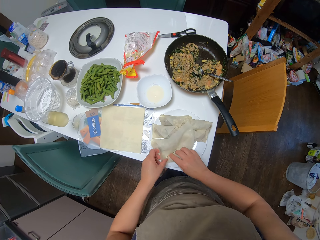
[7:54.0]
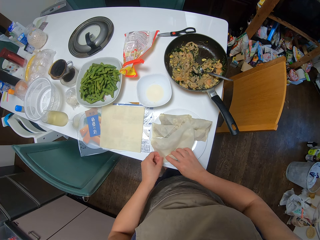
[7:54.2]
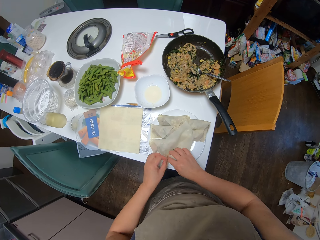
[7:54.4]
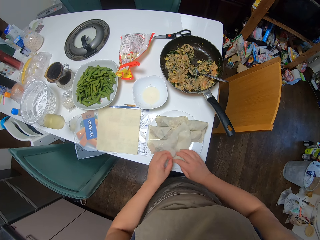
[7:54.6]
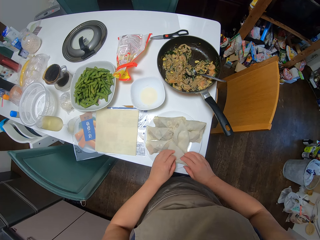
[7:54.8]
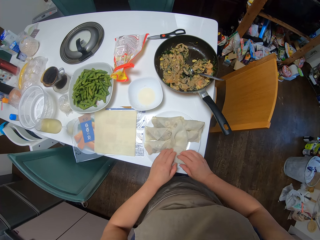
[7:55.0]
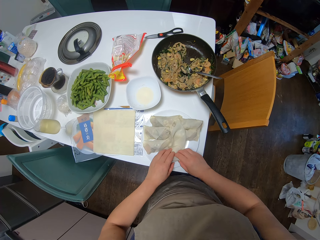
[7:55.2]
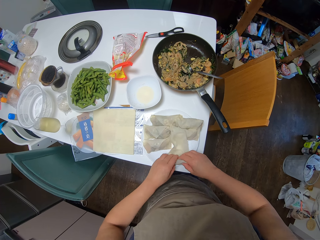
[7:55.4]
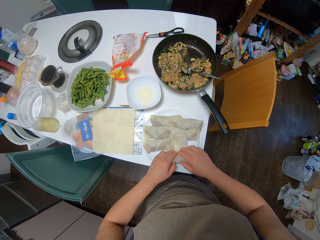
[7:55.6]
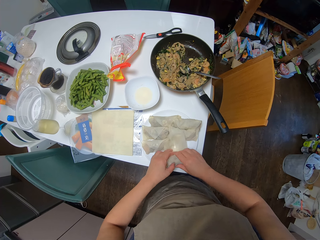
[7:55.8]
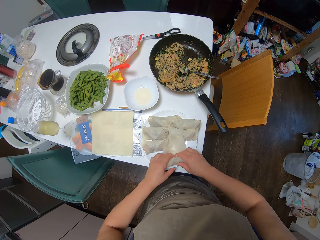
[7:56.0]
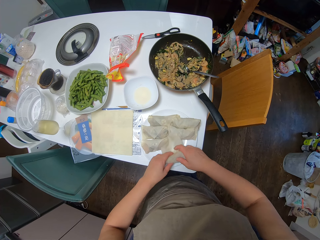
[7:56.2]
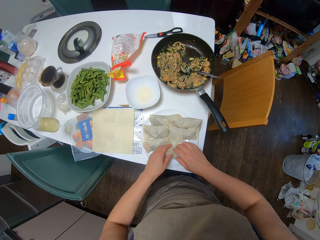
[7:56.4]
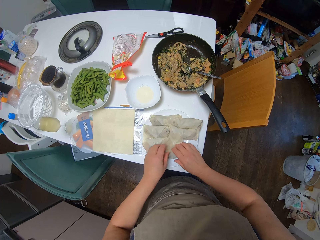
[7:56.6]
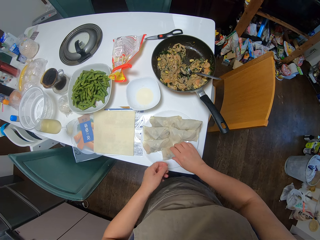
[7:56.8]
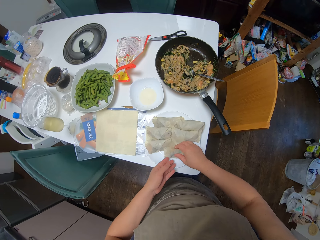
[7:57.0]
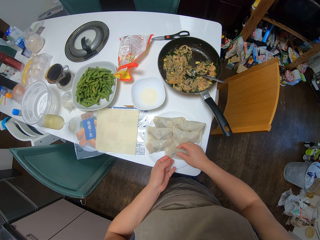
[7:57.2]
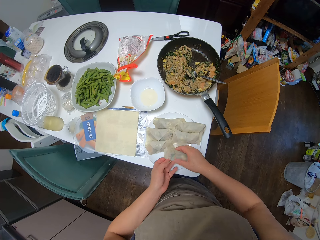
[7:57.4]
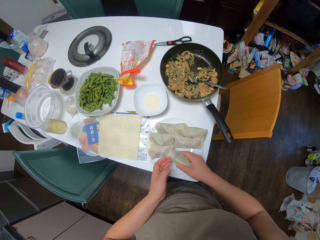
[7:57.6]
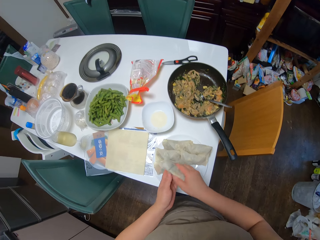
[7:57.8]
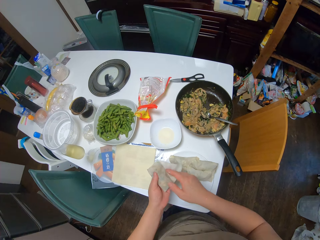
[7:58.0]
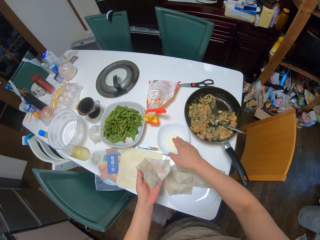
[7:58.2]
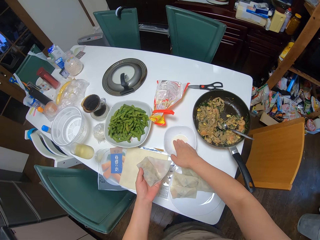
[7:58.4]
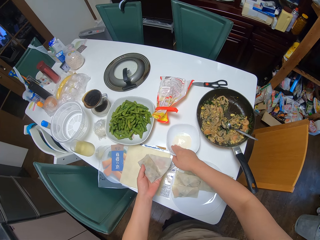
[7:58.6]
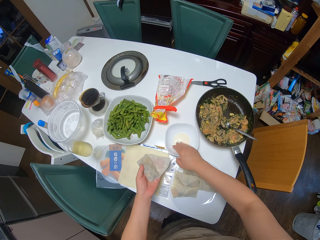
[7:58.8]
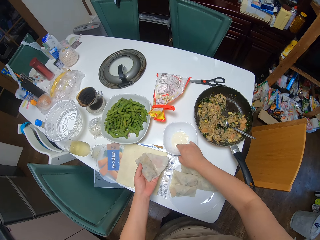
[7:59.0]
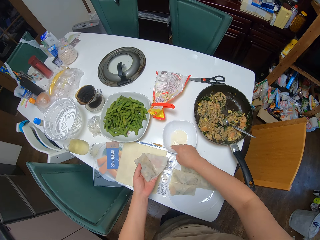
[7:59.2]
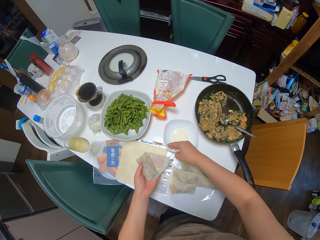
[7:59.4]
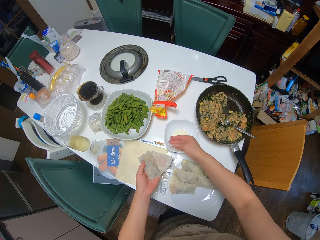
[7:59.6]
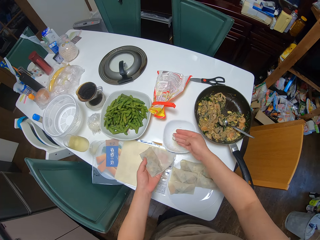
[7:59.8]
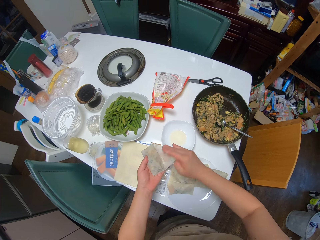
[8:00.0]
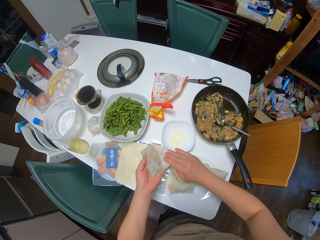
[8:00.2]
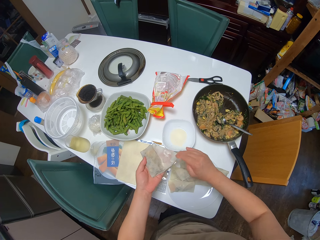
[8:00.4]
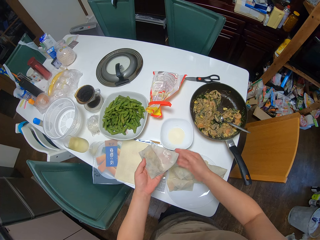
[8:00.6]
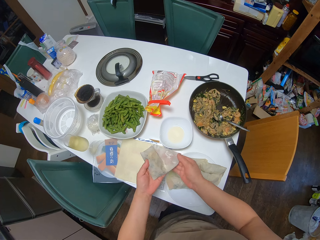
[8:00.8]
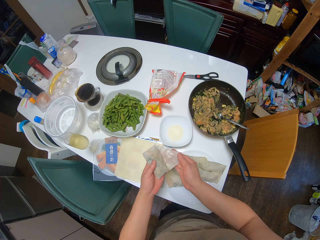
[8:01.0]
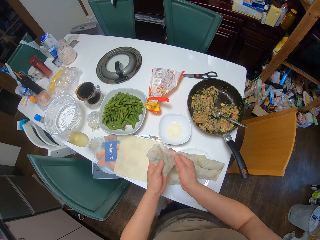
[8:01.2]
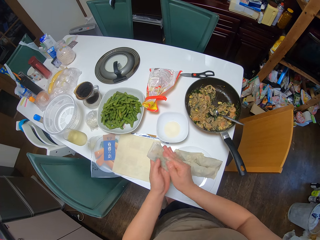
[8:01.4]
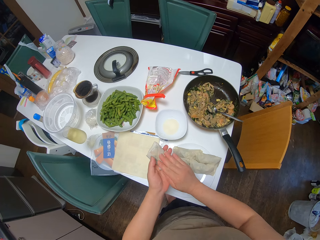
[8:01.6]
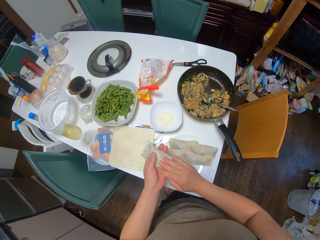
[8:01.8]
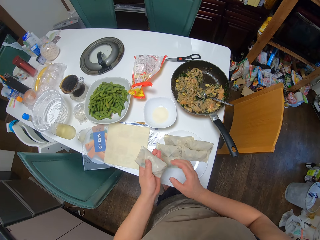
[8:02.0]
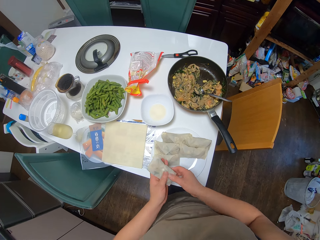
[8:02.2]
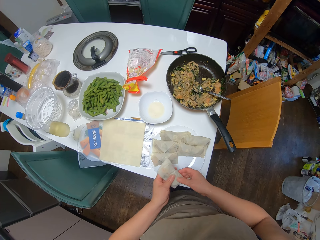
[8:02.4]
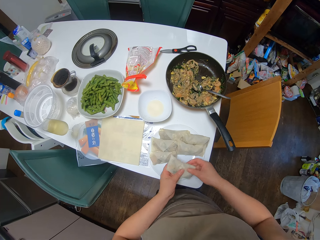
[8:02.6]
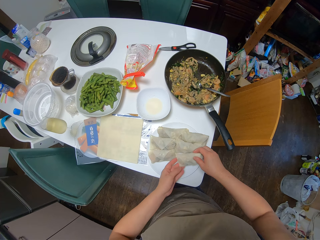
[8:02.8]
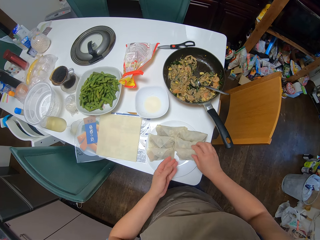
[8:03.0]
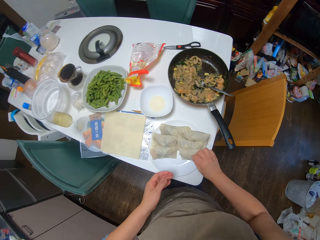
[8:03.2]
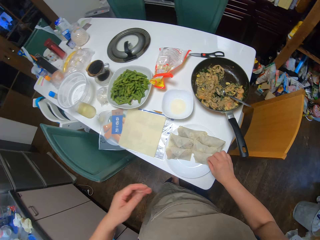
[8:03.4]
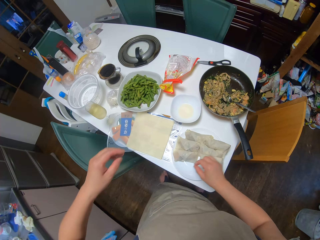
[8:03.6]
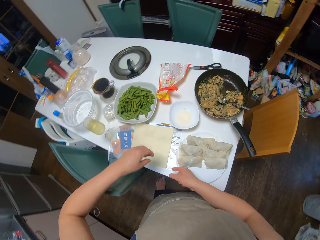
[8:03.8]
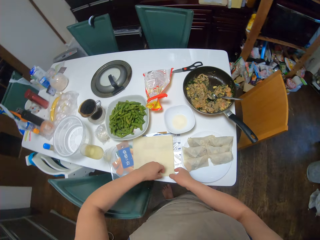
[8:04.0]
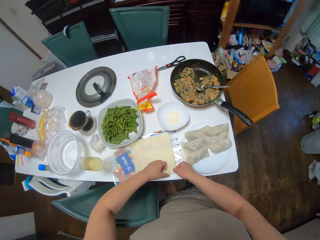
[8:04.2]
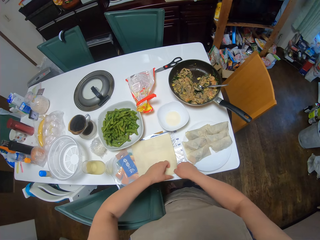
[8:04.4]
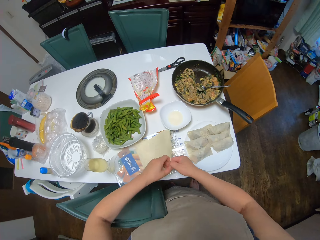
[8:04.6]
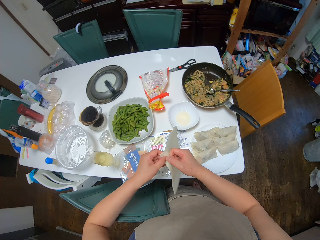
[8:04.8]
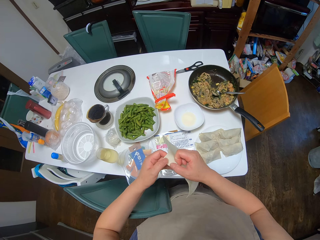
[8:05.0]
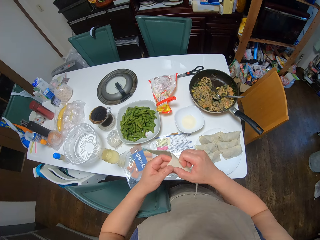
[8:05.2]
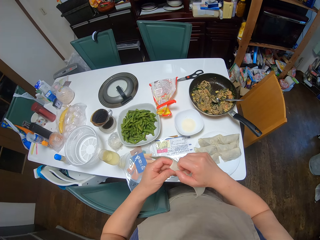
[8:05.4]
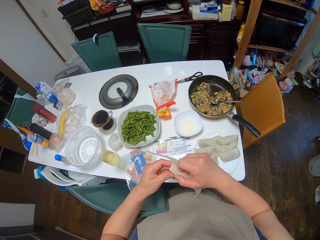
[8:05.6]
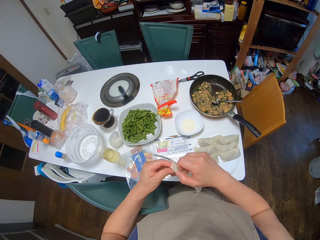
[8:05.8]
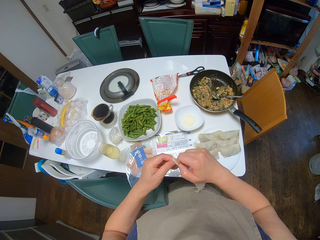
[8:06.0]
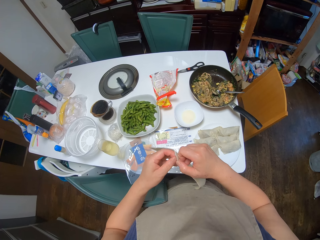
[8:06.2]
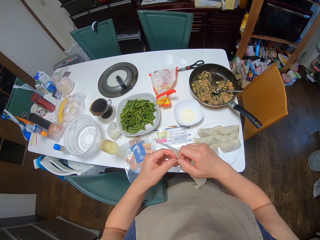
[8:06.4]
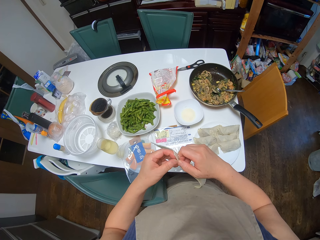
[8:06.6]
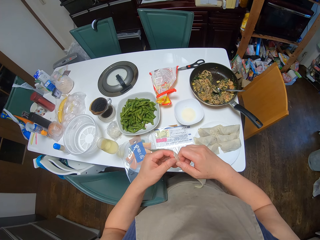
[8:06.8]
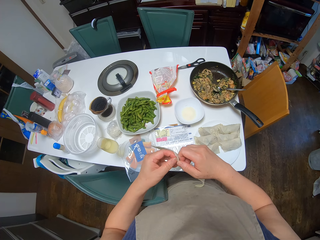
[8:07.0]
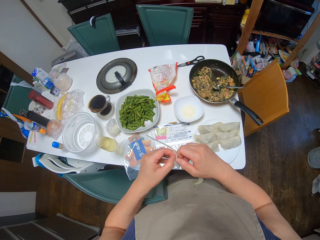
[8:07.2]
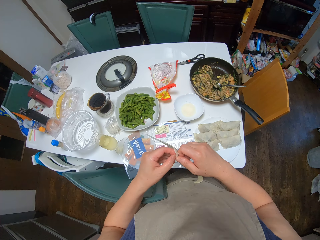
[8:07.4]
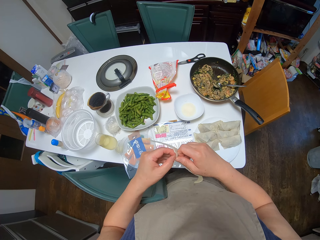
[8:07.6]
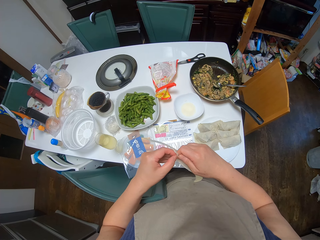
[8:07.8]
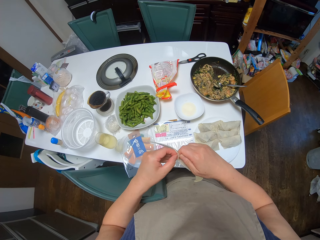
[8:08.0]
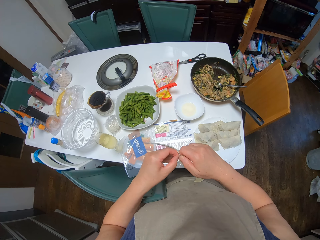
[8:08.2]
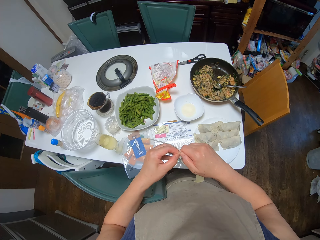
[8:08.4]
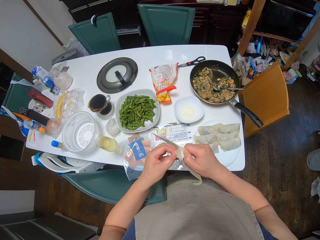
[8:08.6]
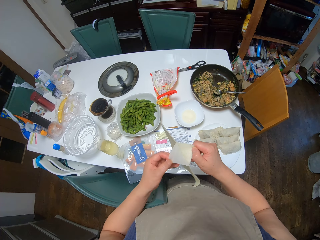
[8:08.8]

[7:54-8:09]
The camera wearer picks the spring roll from the plate with her right hand. She passes the spring roll to her left hand. She dips her right hand in the plate of oil. She rubs the oil on the sheet. She seals the spring roll. She drops the spring roll on the plate. She picks the spring roll sheets from the table with her left hand. She pulls out one of the sheets.

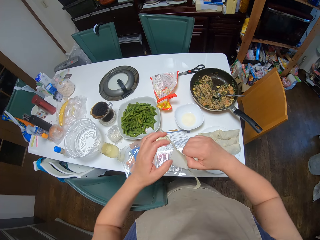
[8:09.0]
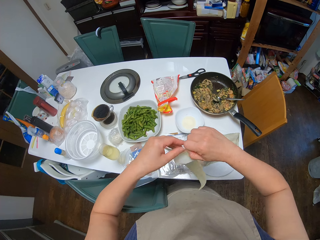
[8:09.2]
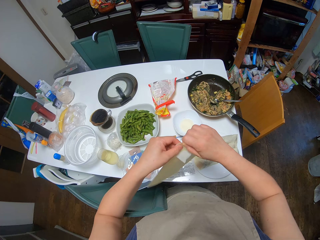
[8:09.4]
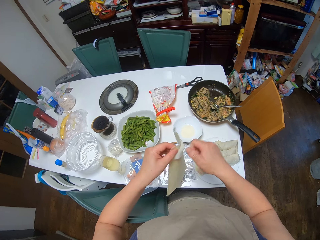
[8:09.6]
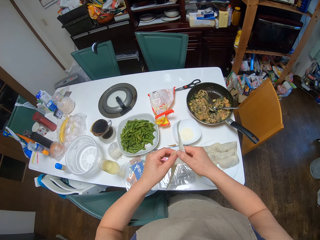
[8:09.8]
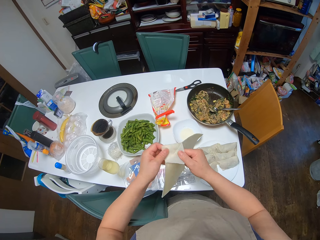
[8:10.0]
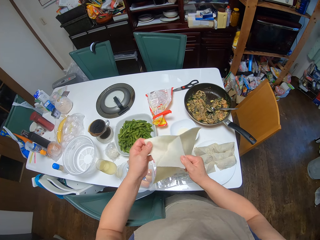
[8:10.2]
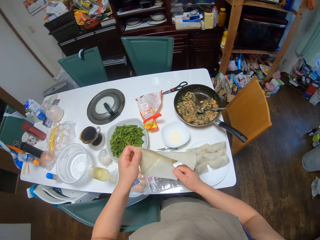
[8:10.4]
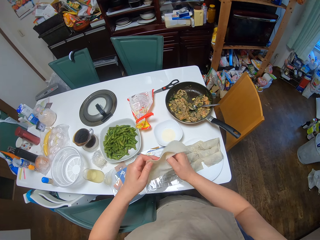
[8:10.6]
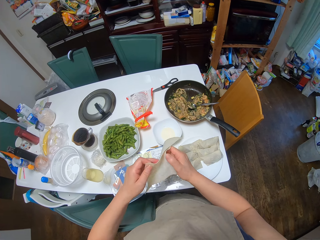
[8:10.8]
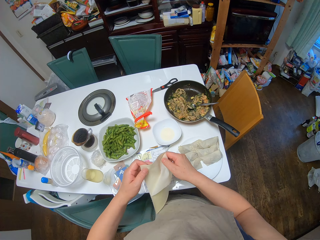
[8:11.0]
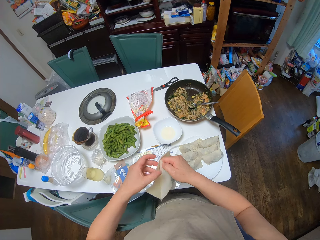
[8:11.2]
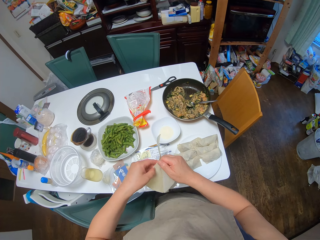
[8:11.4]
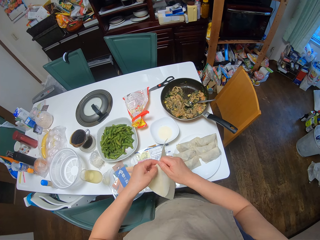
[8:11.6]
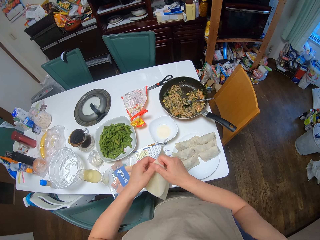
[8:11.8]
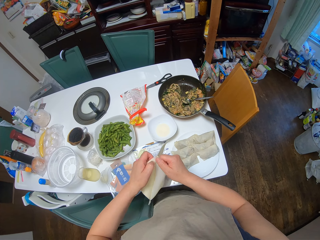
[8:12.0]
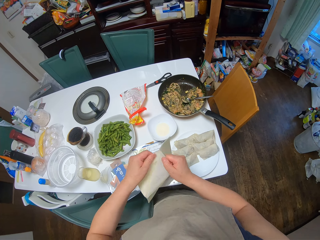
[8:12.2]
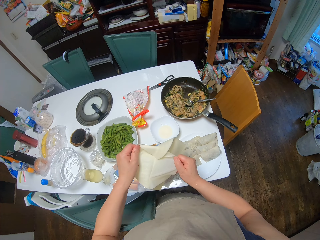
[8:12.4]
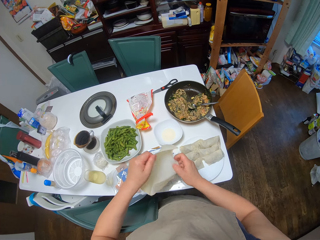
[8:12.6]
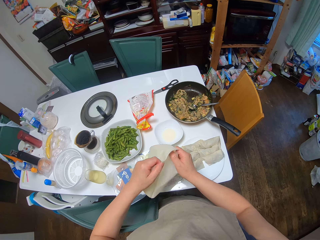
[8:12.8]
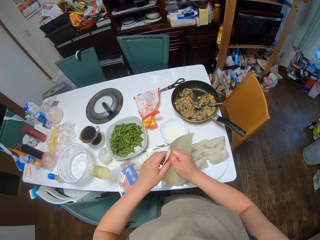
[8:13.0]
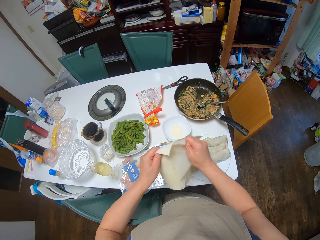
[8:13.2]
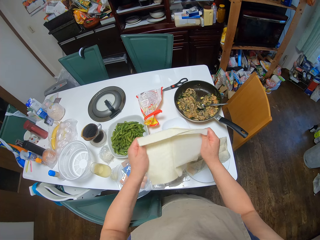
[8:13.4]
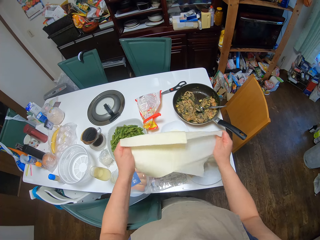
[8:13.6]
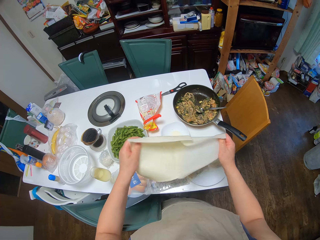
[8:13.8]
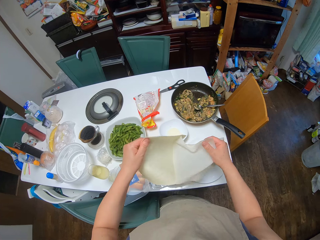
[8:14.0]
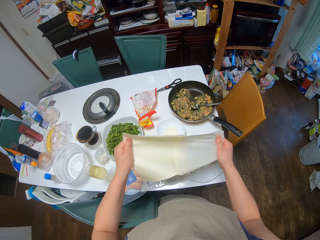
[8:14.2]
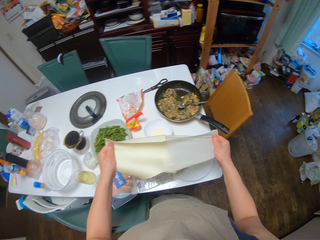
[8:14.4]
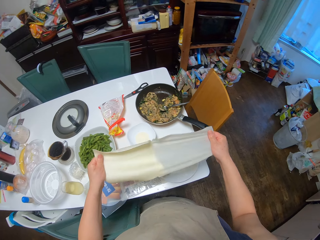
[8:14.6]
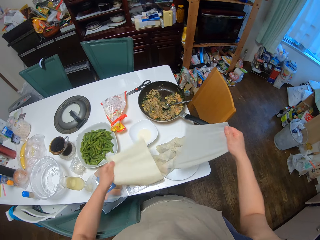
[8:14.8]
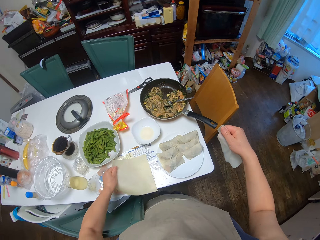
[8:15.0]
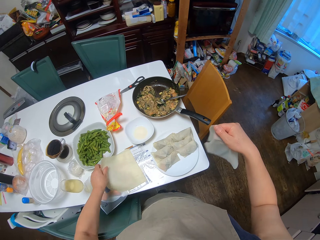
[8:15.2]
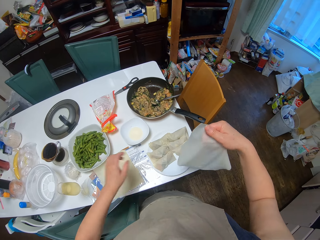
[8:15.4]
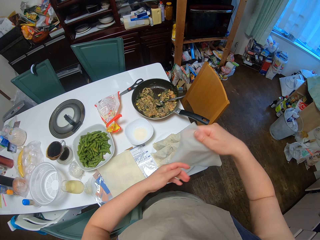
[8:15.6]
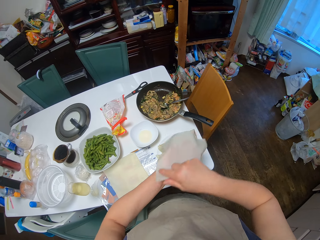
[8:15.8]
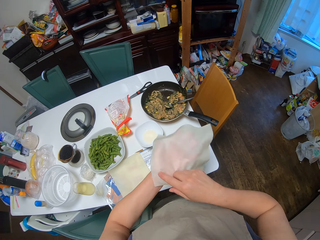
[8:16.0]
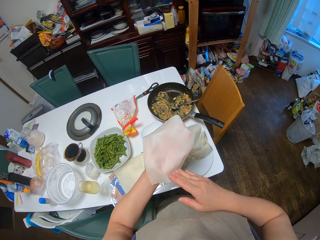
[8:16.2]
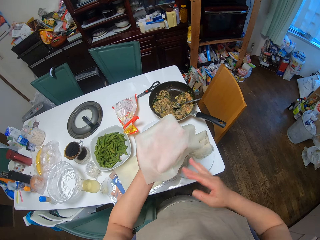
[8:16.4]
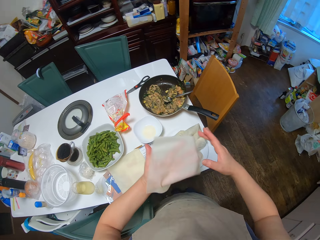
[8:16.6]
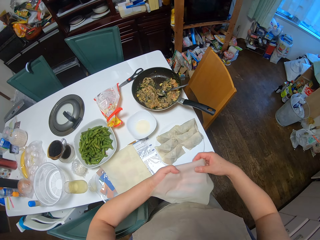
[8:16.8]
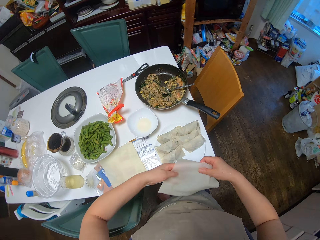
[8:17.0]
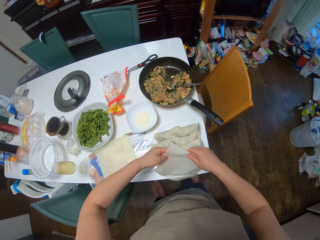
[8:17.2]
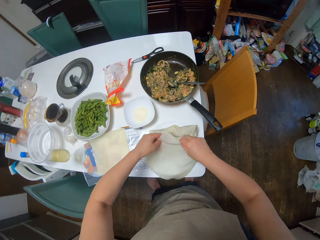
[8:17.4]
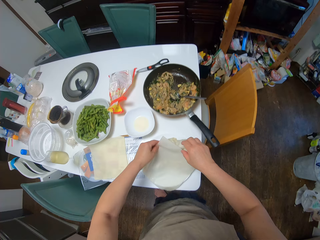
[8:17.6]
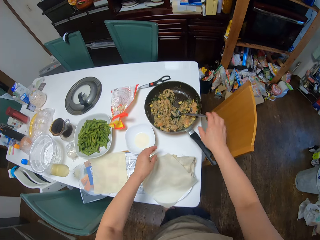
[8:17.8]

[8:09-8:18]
The camera wearer drops the spring roll sheets on the table. They inspect the sheet. They place the sheet on the plate.
